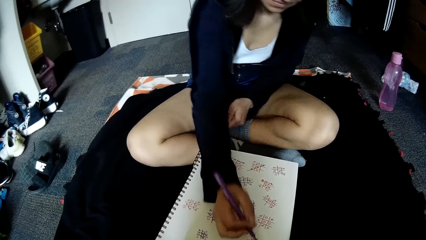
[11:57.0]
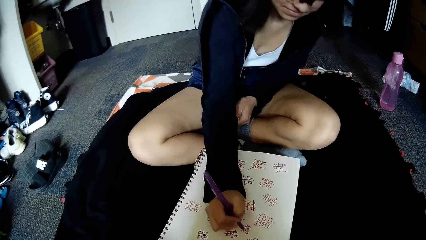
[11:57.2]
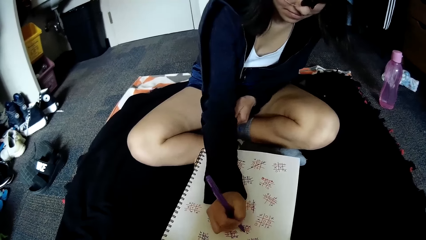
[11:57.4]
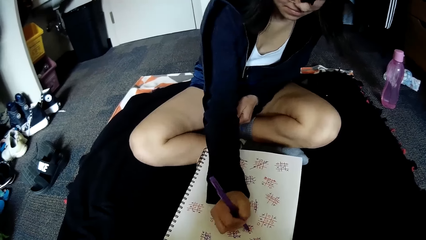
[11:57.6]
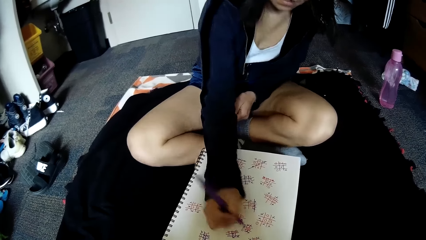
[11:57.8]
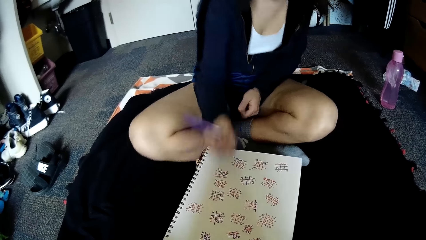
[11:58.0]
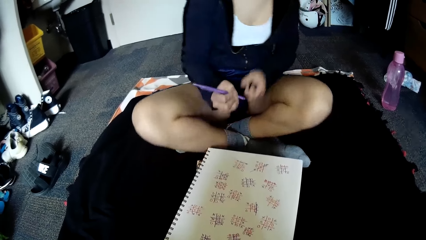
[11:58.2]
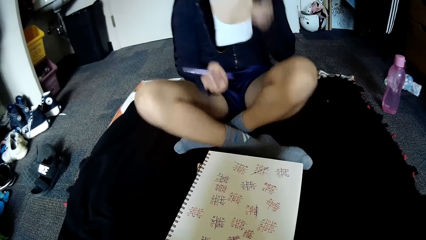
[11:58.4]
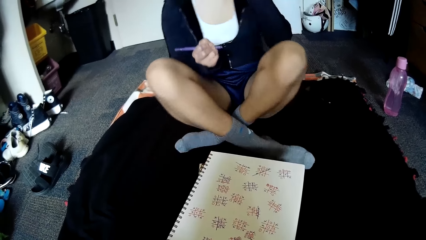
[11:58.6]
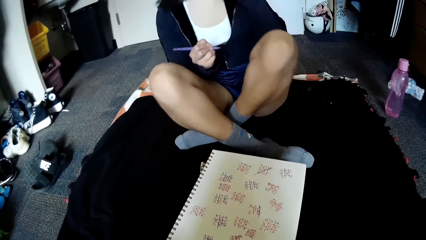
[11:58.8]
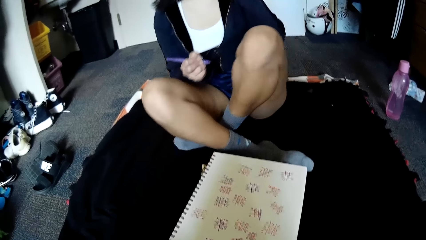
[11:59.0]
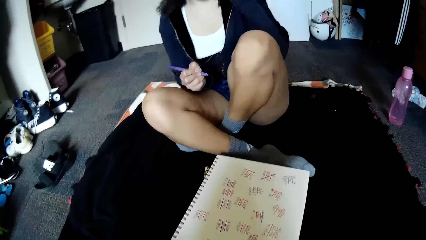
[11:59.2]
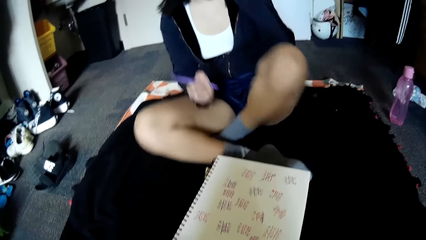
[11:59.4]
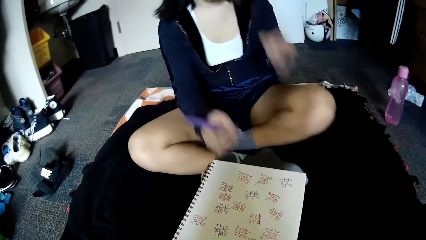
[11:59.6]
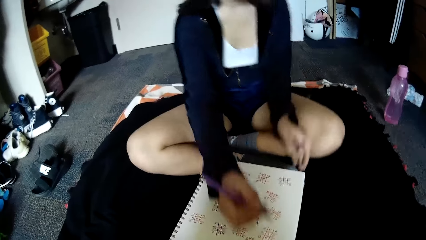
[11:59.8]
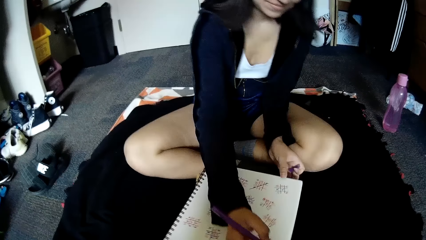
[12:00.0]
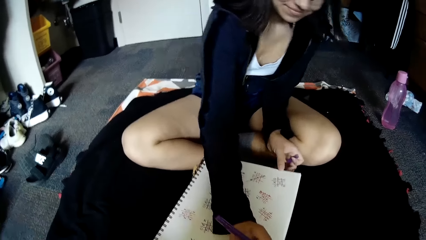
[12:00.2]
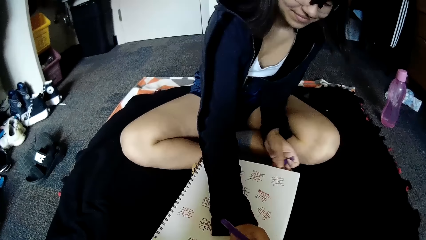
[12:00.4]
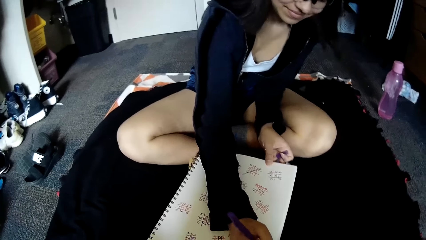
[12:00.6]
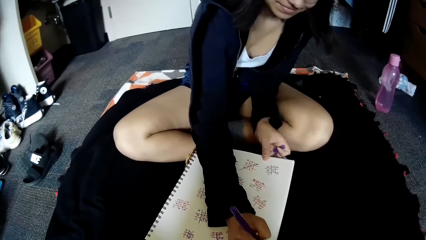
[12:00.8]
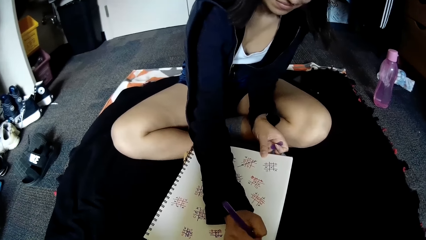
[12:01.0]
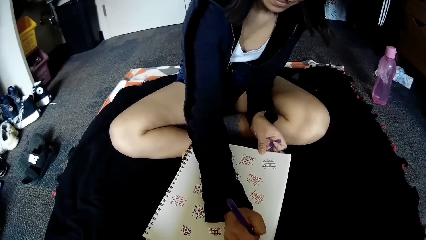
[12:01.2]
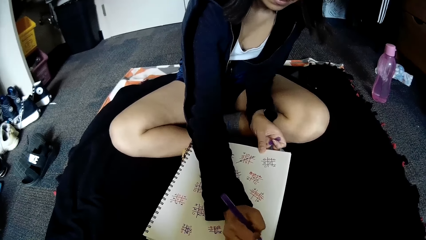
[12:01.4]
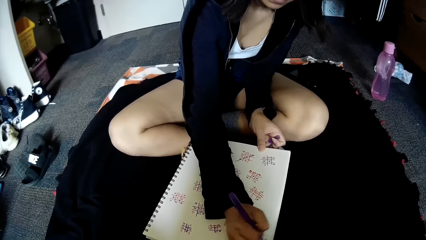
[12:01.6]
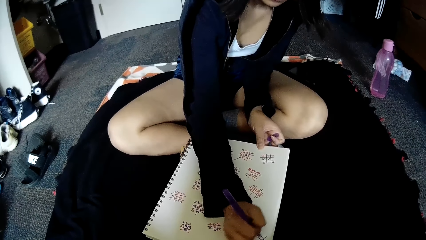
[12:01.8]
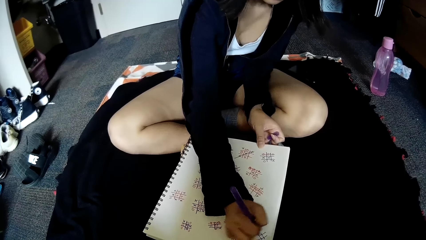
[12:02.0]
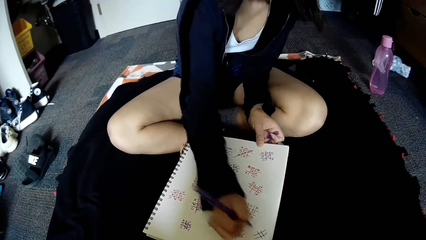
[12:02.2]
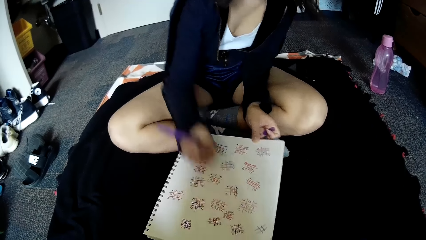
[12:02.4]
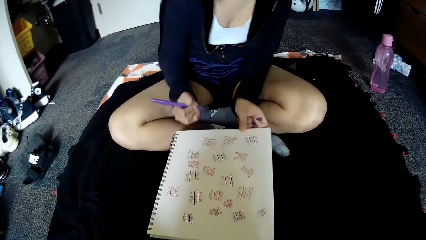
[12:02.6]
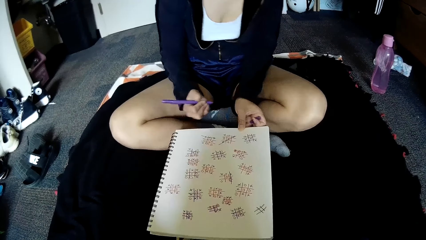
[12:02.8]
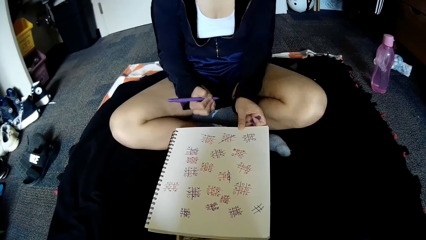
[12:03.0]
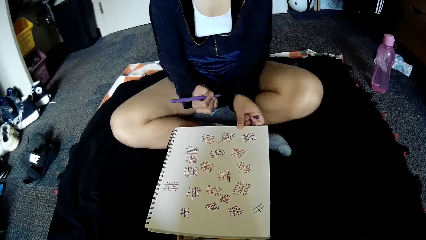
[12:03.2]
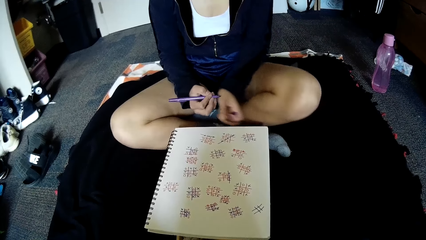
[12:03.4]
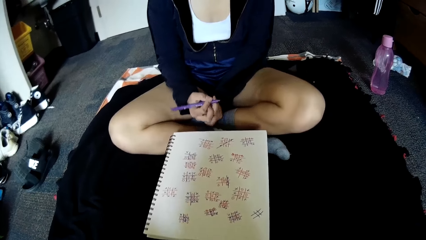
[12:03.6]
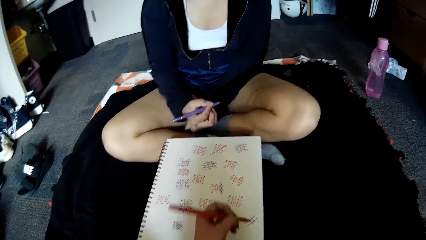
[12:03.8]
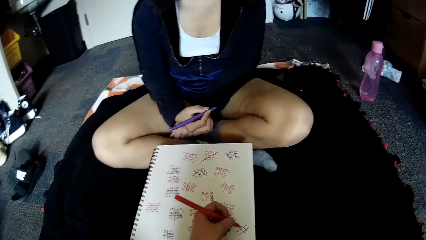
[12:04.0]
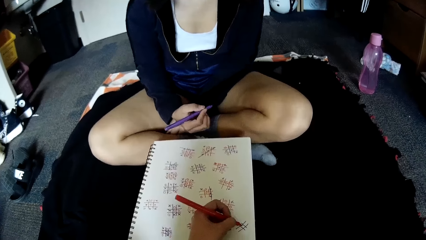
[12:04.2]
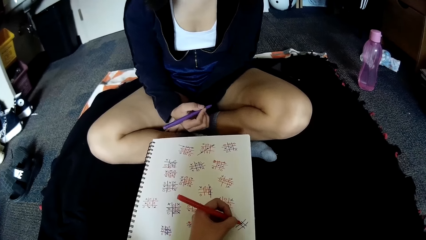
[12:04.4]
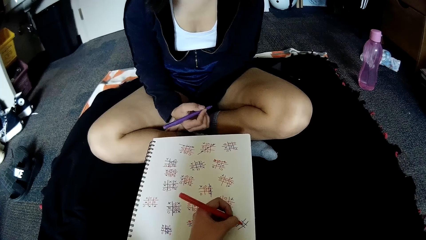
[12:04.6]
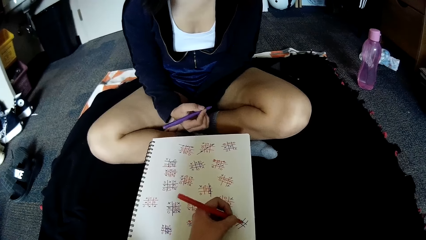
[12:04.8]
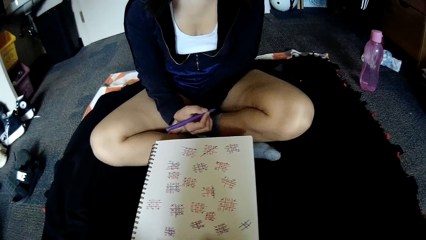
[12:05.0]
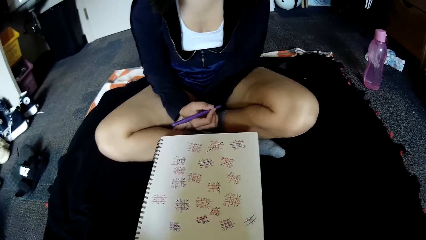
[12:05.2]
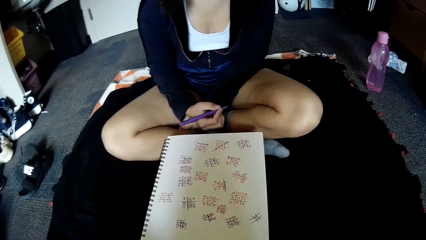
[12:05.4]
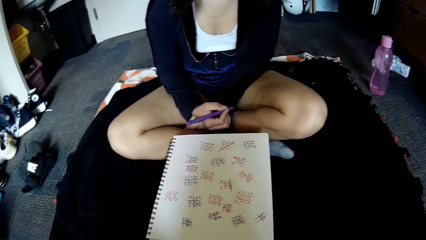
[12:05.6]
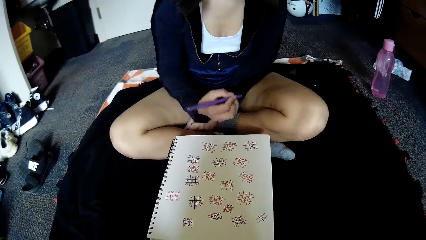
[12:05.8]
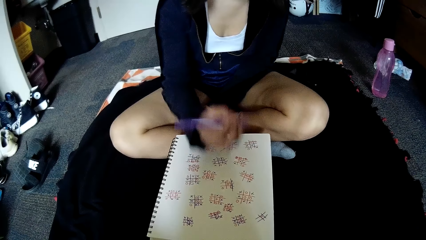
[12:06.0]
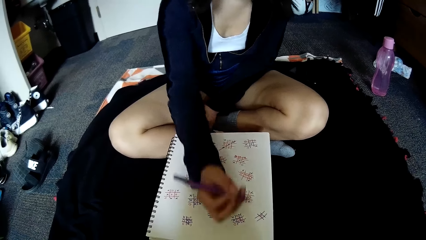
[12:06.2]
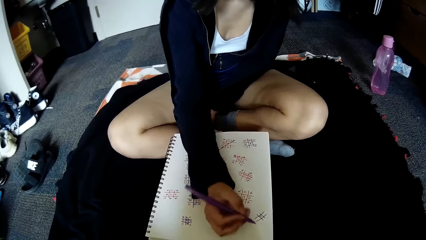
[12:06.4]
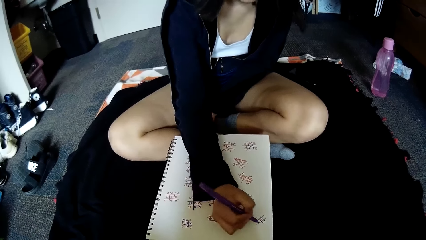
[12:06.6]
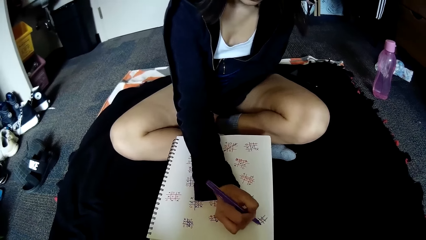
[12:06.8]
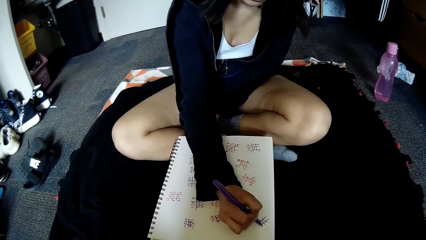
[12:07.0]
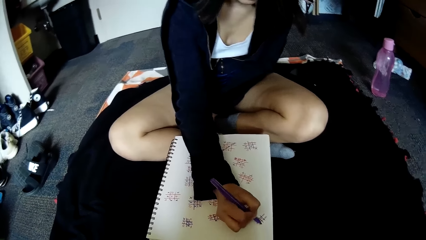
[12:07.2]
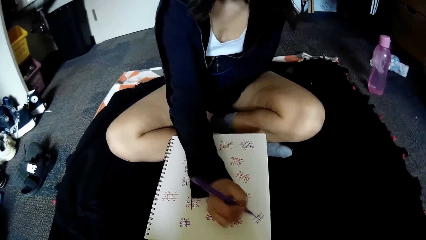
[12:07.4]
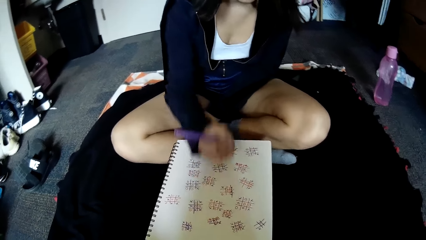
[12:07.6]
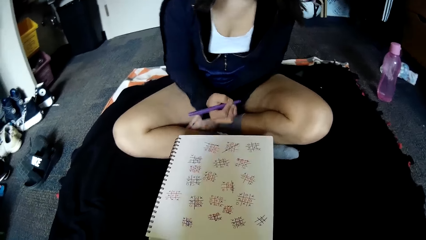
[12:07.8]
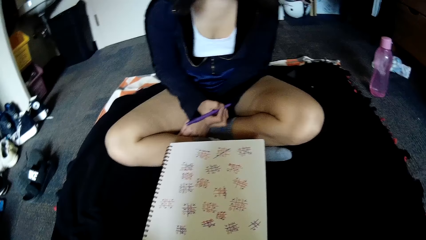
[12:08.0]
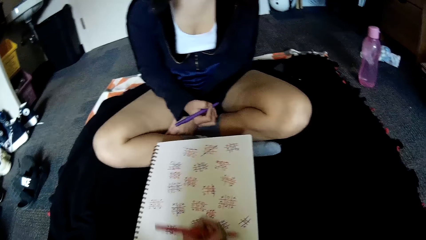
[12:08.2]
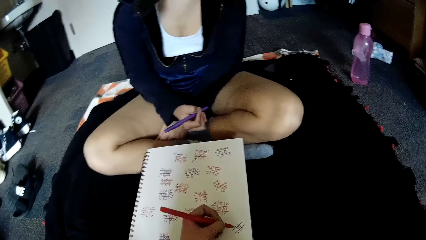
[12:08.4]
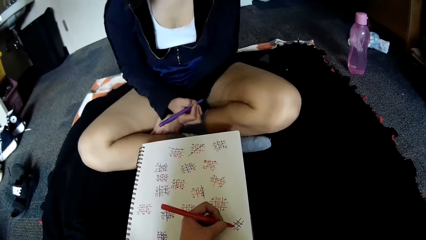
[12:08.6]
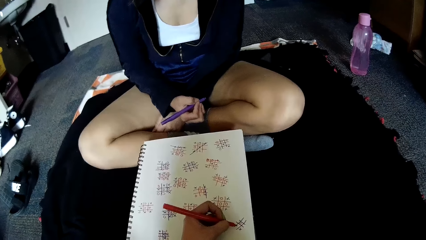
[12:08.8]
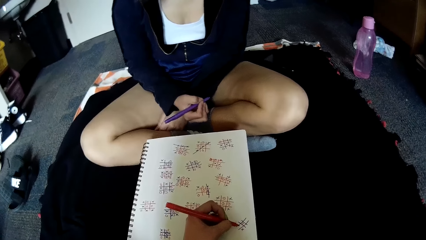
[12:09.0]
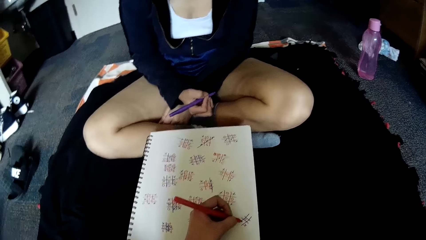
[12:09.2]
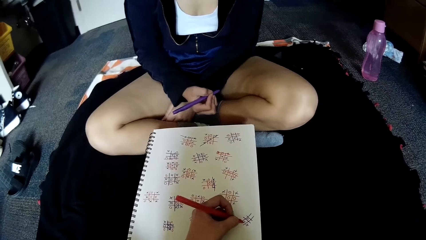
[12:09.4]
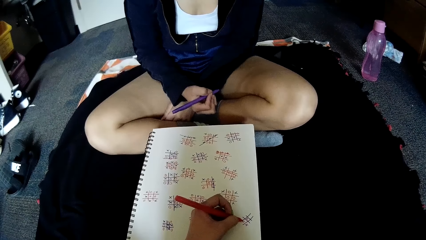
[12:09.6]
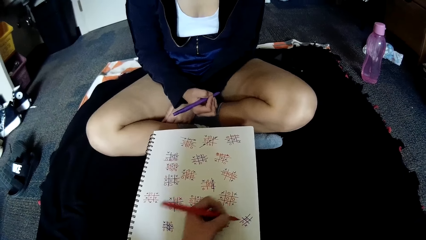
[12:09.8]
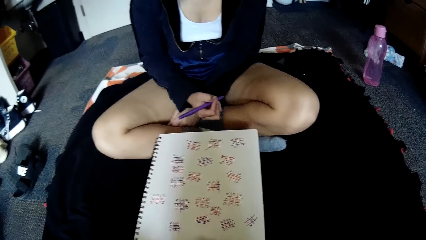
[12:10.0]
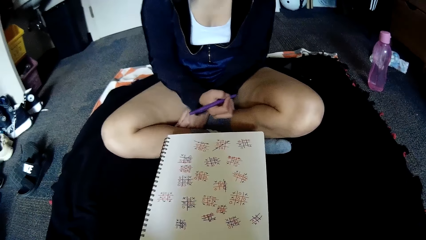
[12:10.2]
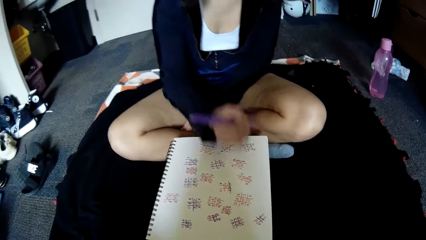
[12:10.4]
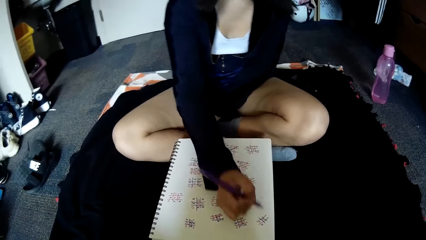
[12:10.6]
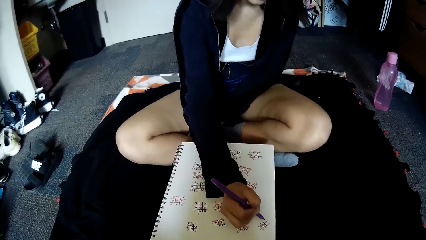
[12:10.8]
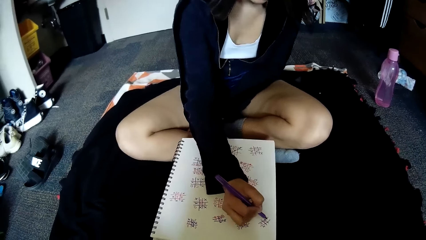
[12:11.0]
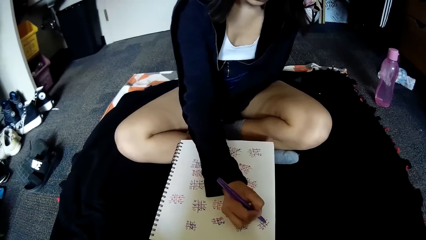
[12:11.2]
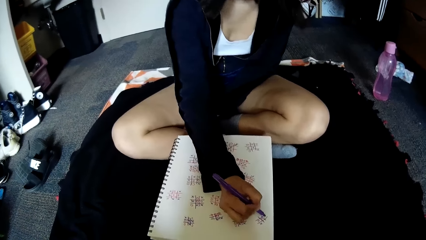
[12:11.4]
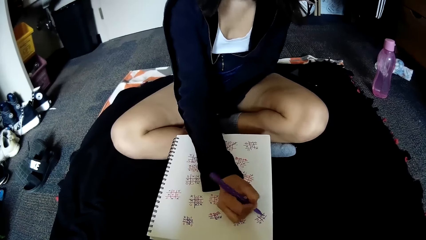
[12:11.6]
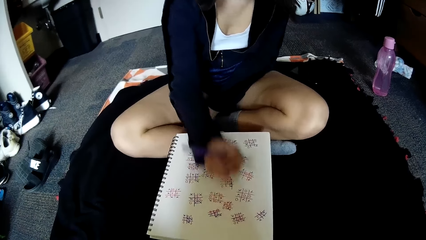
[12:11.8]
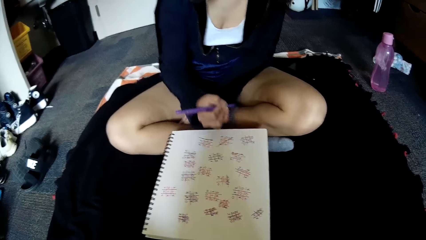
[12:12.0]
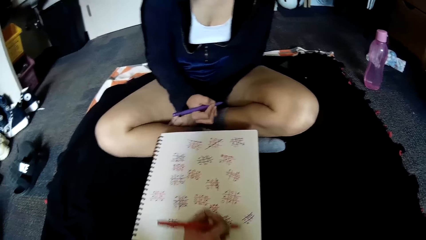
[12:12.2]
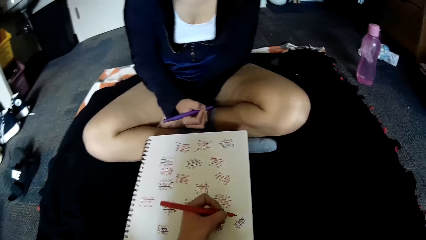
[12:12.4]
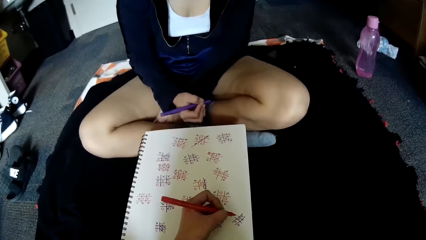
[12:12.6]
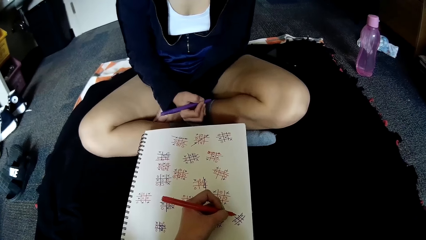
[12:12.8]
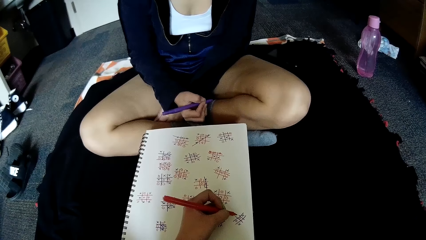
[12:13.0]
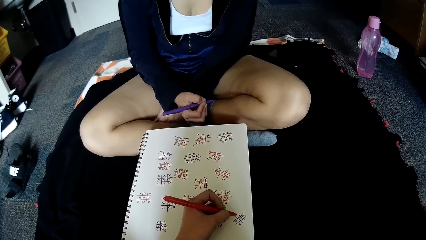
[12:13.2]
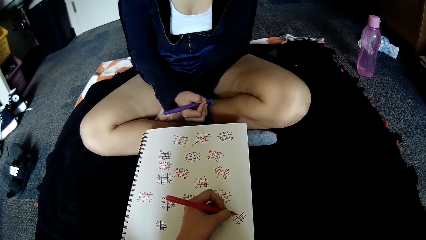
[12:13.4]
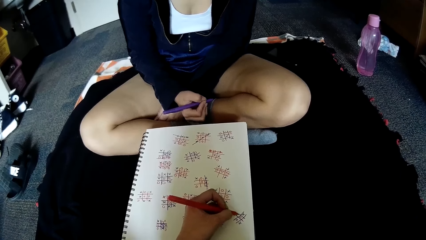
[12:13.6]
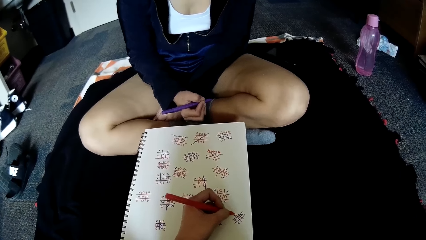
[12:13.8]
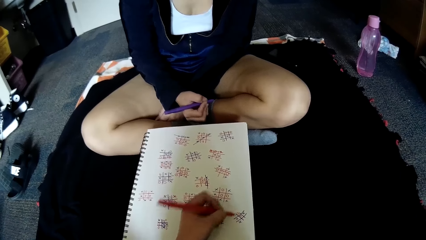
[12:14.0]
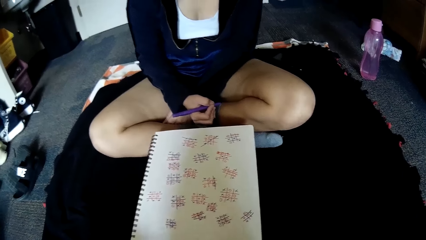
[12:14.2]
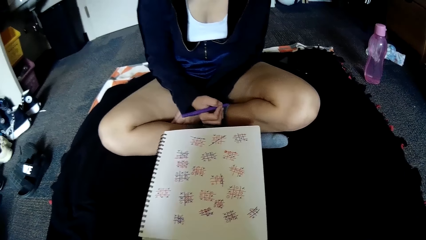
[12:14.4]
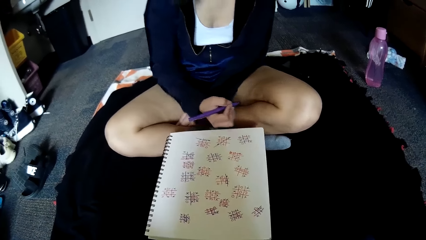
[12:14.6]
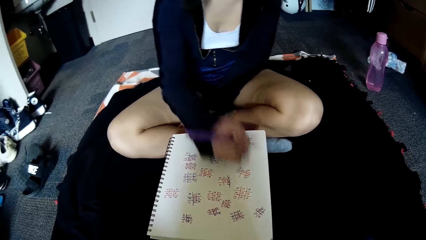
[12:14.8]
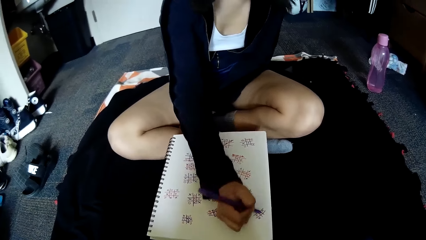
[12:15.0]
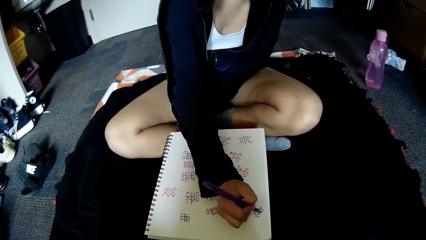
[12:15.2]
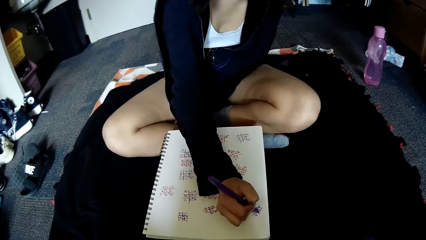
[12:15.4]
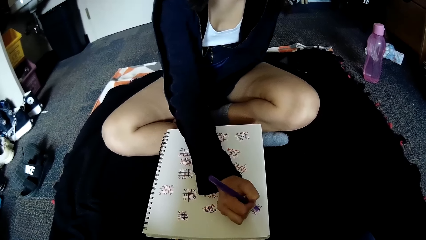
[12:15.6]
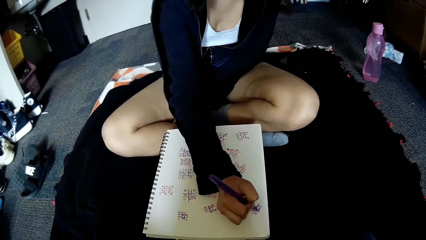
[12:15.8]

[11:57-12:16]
The woman writes on the book with the blue pen in her right hand. The camera wearer writes on the book with the red pen in her left hand. The woman writes on the book. The camera wearer writes on the book. The woman writes on the book. The camera wearer writes on the book.
